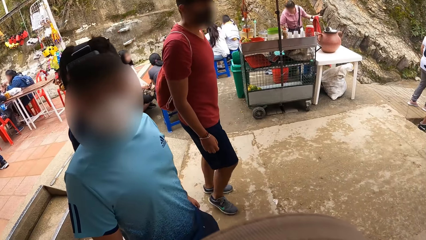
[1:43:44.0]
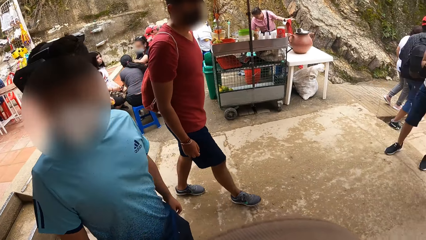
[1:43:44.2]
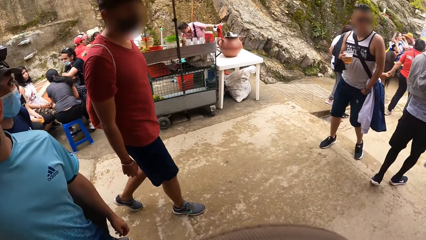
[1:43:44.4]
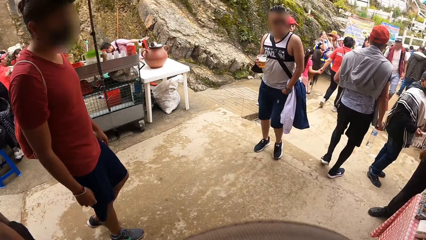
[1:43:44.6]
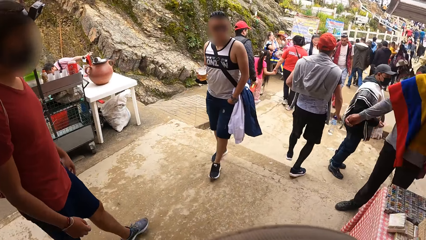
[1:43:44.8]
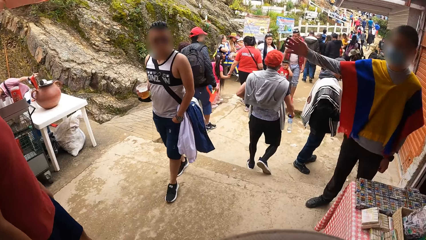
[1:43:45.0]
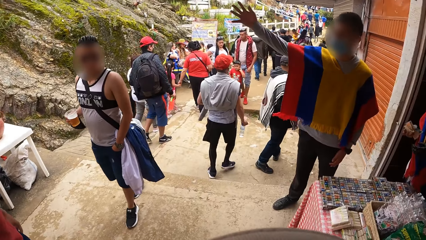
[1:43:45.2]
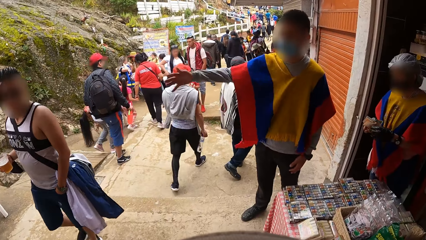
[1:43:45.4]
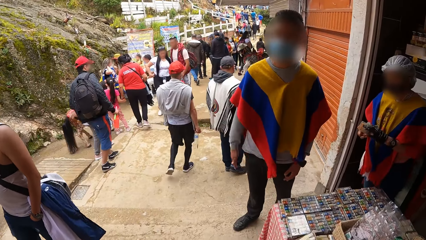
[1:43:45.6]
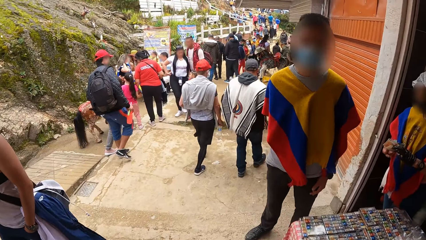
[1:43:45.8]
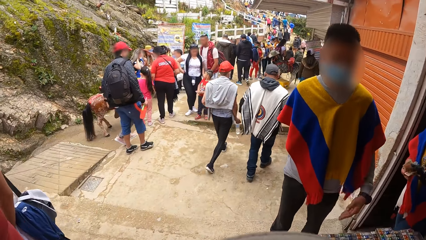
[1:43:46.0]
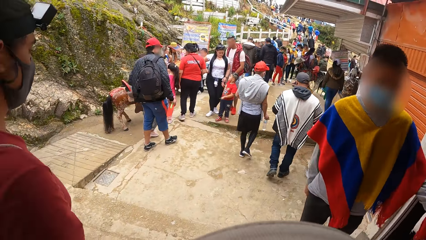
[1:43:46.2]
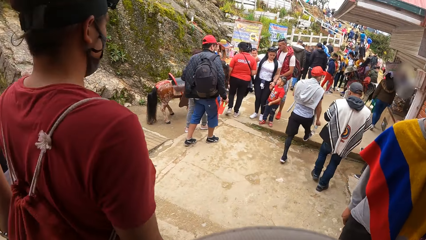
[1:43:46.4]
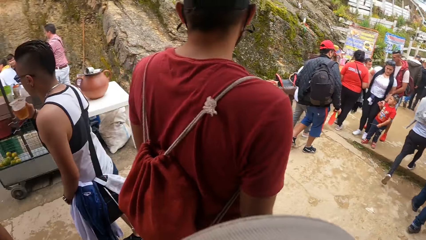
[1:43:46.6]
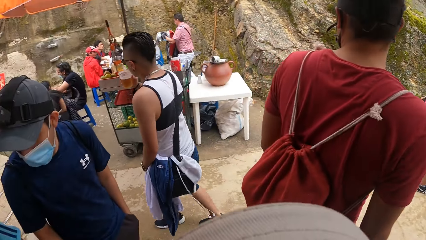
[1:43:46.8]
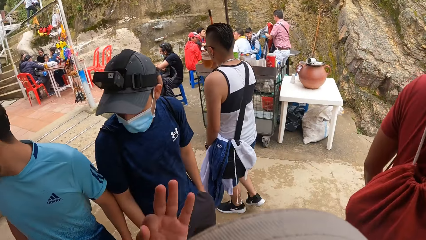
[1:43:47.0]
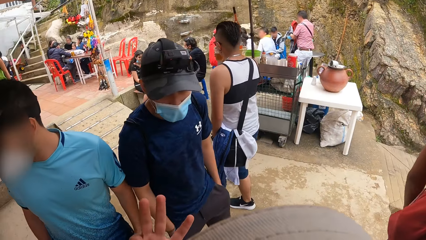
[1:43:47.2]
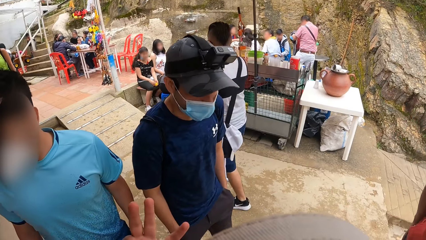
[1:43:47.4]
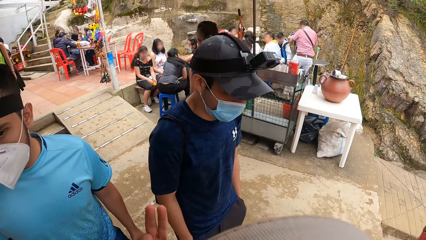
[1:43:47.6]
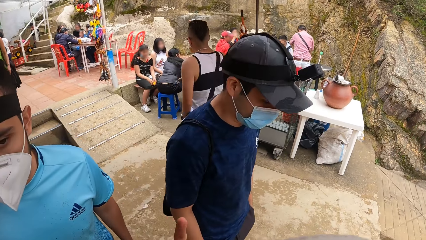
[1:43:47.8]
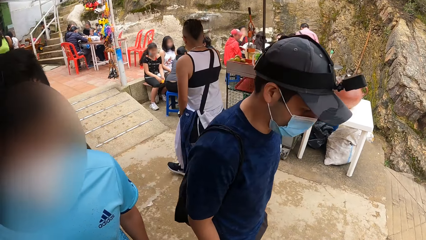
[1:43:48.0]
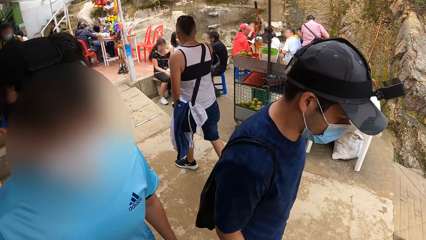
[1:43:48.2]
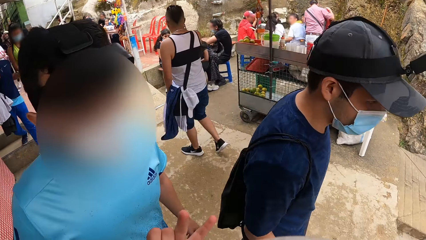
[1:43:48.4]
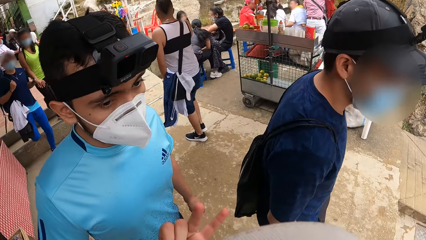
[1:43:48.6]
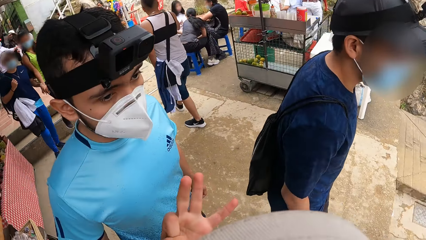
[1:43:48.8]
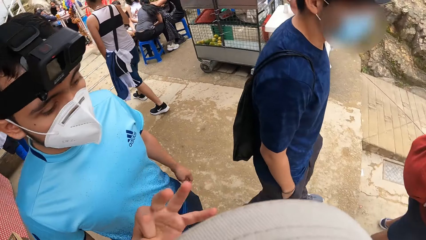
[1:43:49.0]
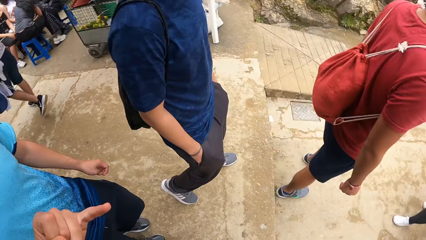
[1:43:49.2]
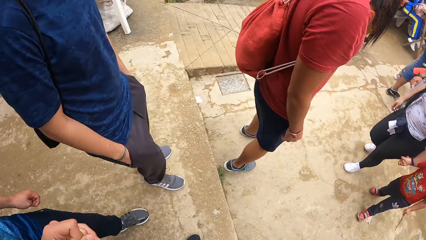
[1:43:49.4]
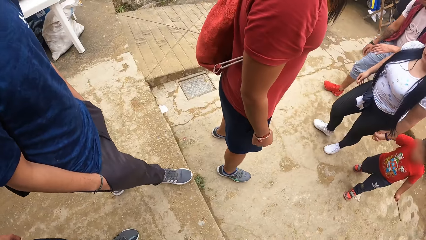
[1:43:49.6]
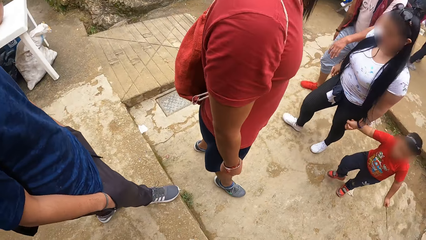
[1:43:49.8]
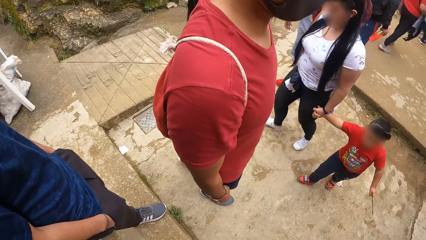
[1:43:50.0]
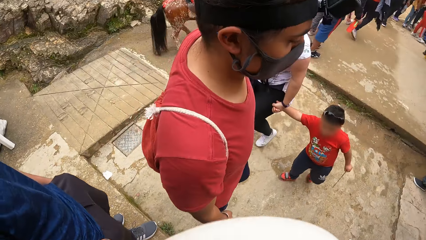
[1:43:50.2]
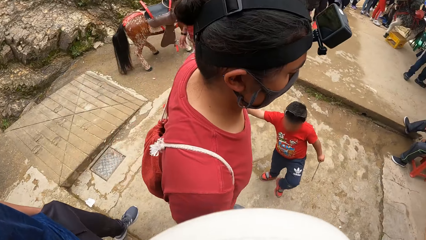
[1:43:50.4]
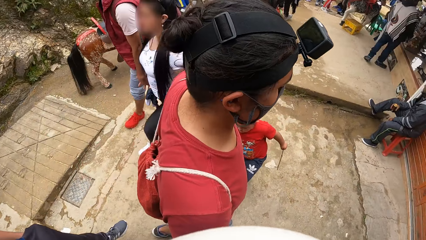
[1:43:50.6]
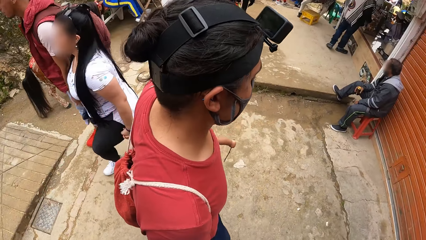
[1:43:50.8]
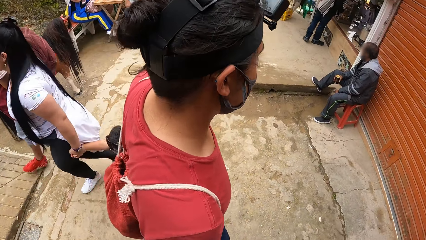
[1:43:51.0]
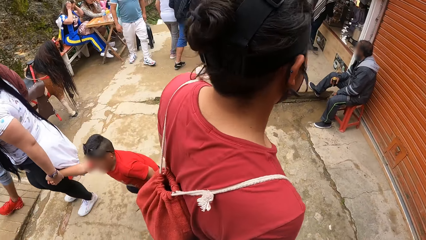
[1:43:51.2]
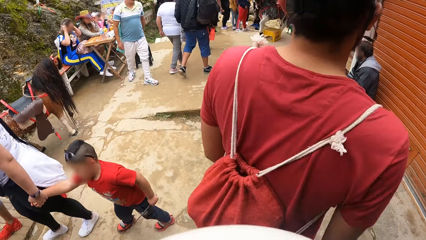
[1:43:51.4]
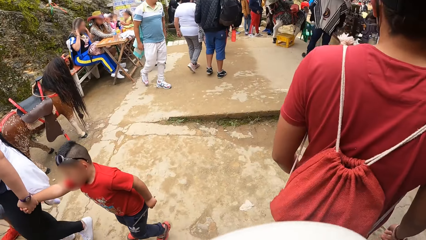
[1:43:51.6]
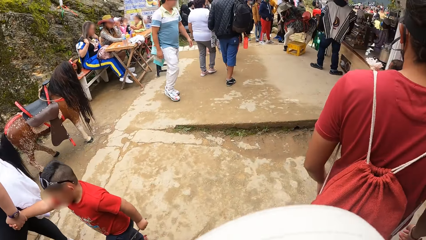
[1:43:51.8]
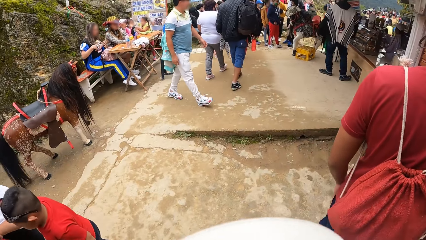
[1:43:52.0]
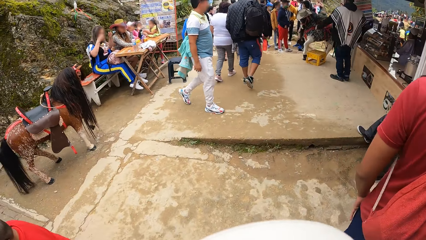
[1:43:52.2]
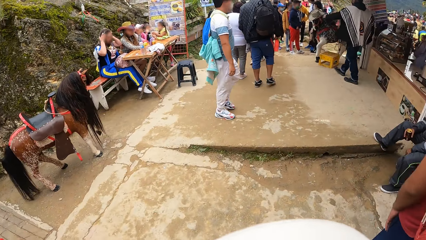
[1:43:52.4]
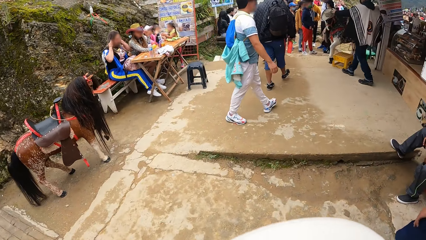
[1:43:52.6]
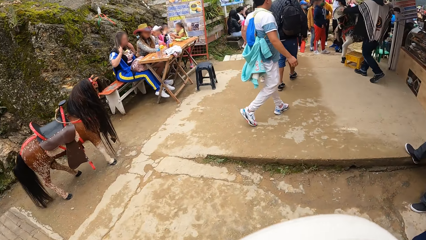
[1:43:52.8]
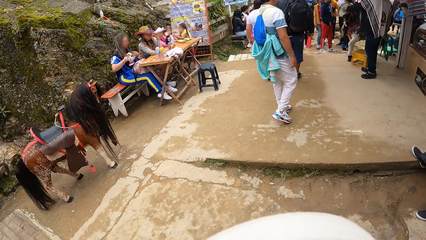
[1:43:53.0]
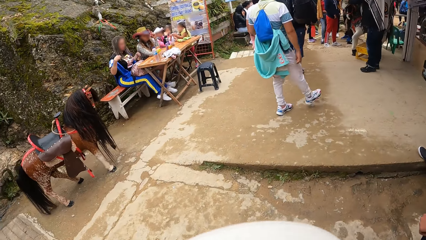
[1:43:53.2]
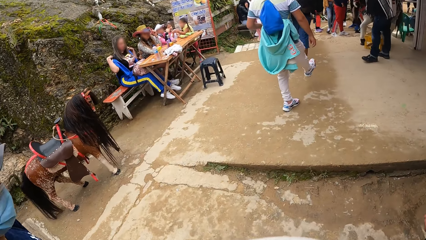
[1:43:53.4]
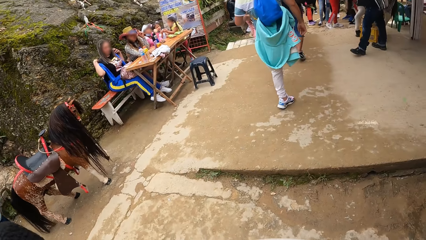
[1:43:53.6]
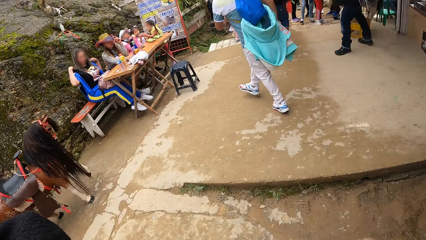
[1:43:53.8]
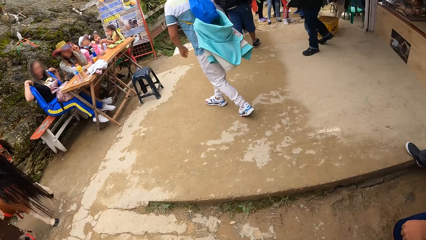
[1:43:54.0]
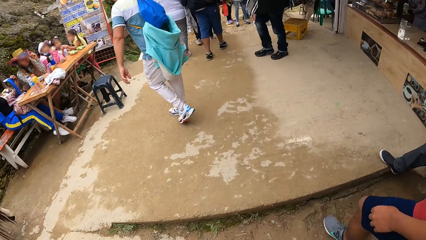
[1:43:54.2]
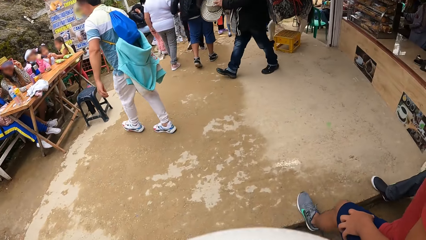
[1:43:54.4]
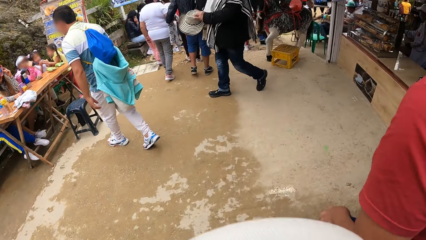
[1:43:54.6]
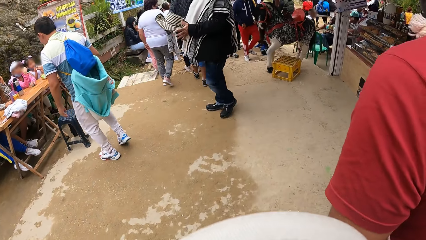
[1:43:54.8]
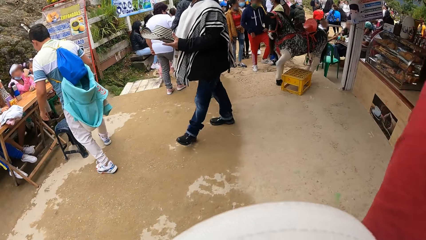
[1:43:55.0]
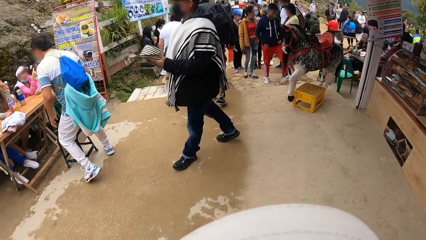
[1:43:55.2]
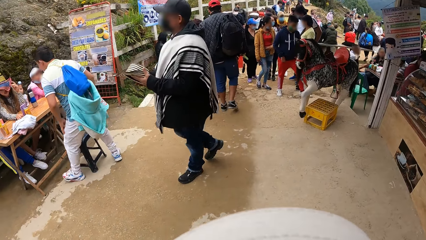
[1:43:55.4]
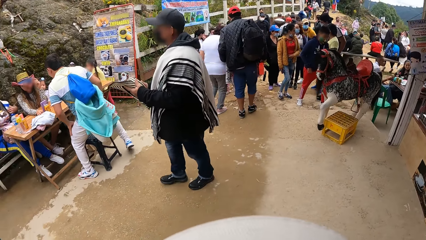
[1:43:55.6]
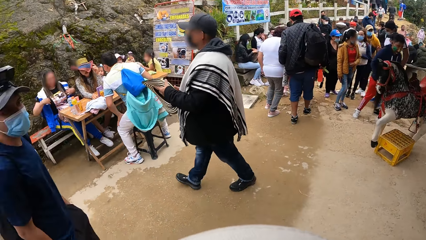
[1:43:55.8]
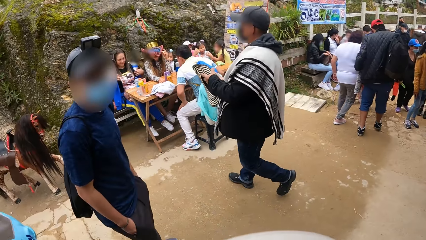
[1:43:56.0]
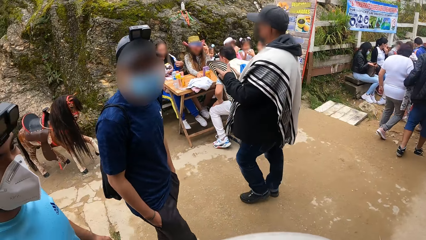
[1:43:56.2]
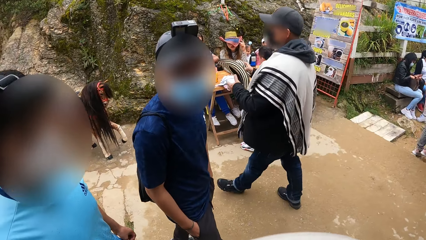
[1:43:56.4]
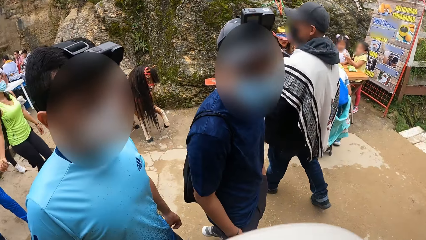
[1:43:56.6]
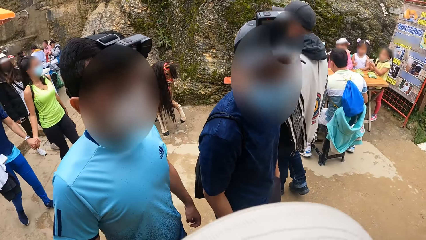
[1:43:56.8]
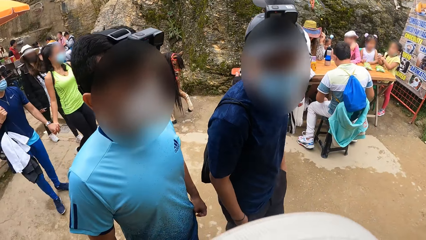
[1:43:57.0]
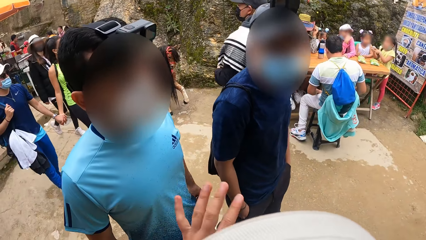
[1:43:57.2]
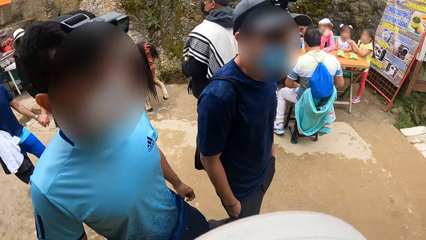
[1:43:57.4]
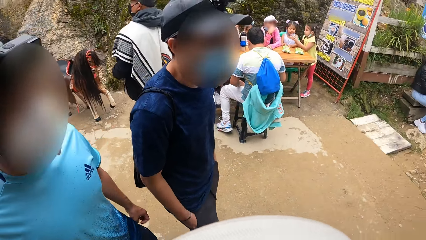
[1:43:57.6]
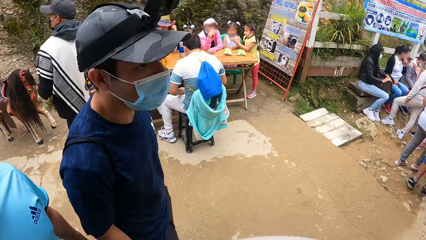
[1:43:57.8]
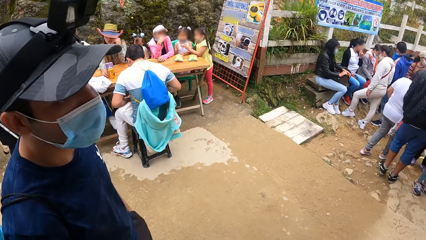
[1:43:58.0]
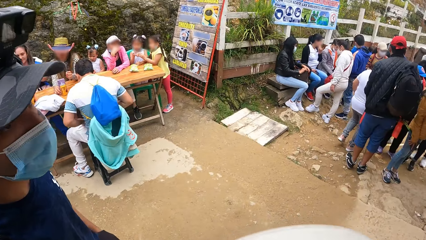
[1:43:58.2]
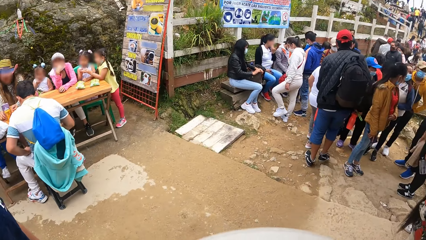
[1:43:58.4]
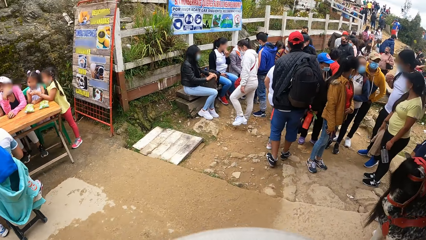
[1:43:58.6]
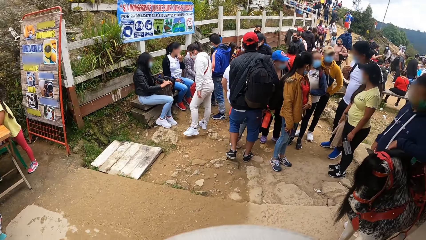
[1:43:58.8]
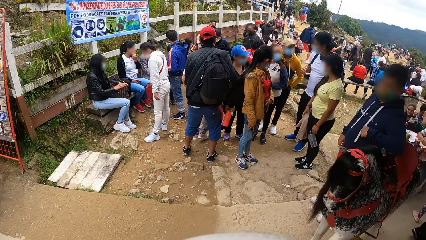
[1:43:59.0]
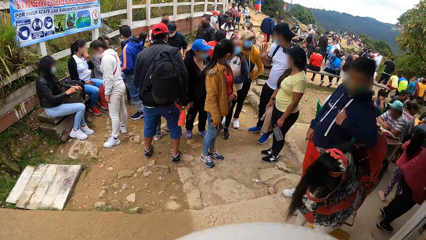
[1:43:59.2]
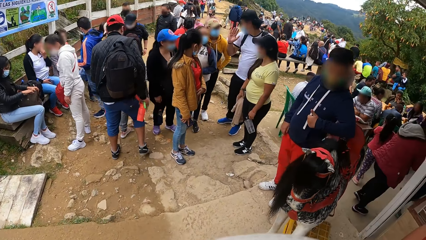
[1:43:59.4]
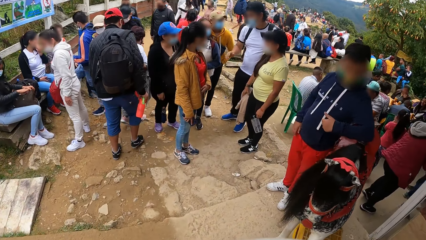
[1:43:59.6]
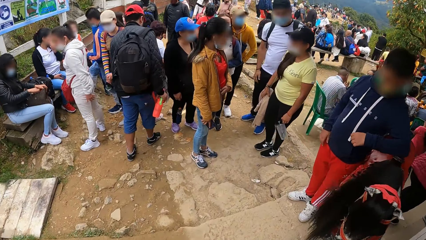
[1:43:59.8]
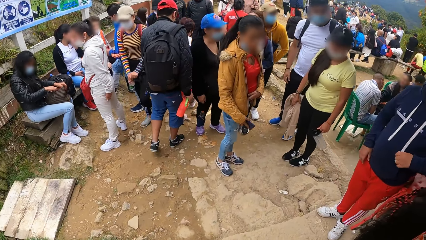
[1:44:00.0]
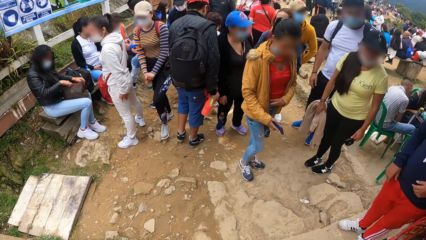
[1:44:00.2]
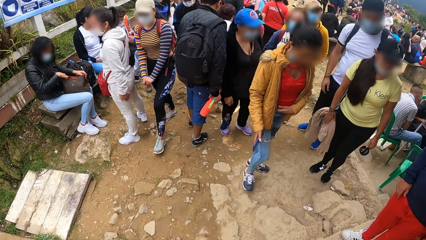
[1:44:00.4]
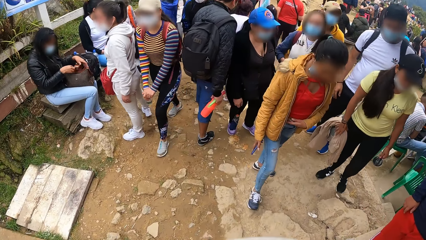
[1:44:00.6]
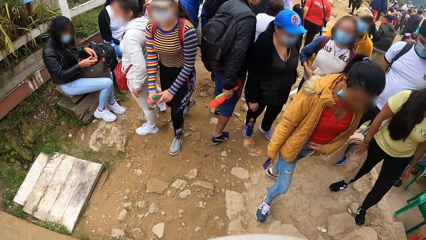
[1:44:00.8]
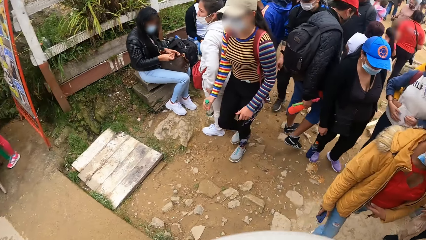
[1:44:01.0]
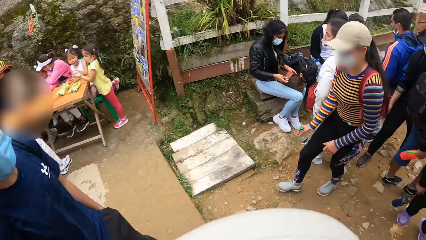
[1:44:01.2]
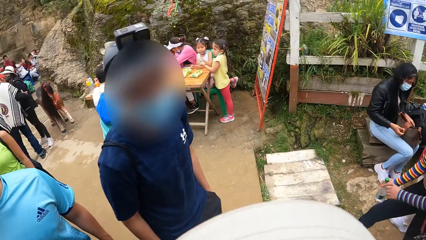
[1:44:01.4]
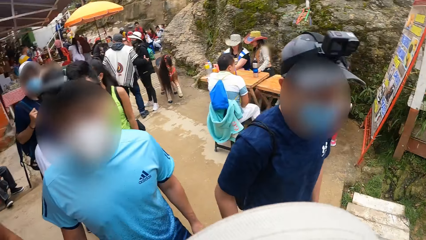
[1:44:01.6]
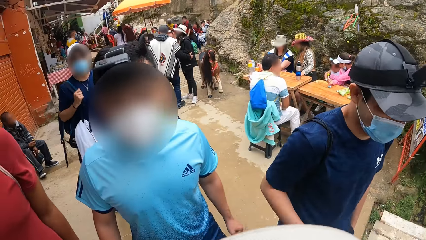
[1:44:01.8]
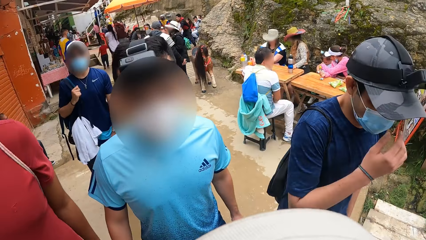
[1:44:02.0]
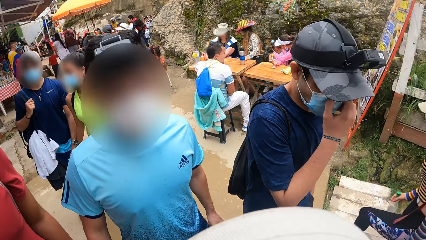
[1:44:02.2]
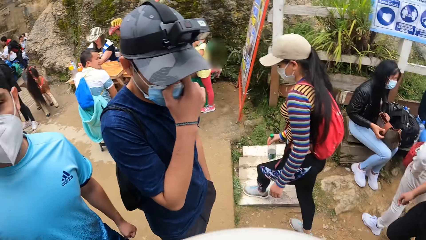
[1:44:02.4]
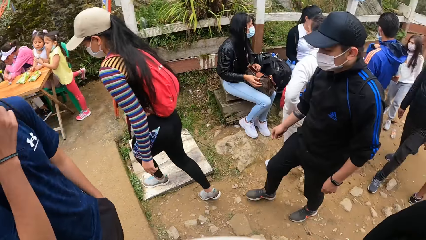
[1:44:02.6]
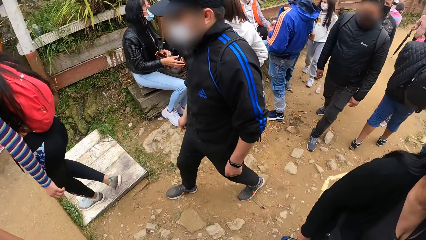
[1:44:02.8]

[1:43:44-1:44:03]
A vendor raises his hand. The camera wearer counts the fingers of a hand. They interact with a man. They interact with persons. They look around.
